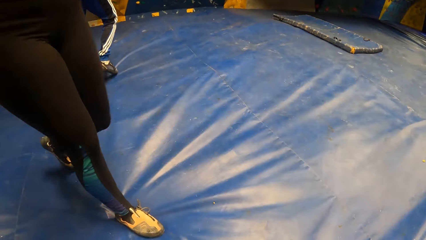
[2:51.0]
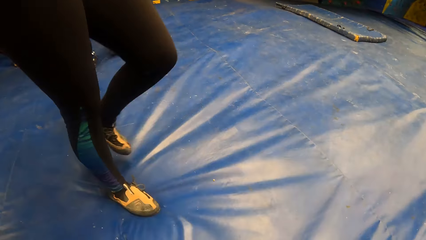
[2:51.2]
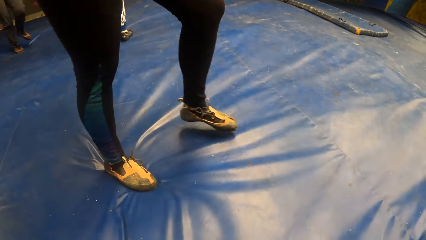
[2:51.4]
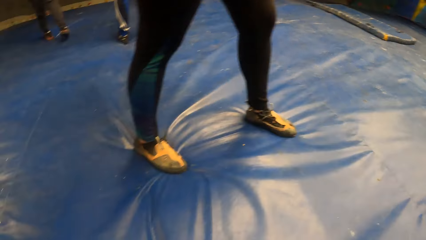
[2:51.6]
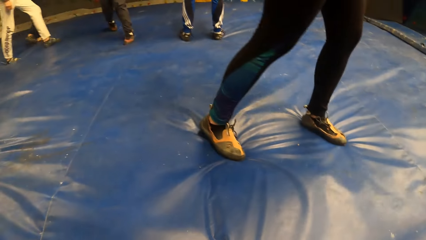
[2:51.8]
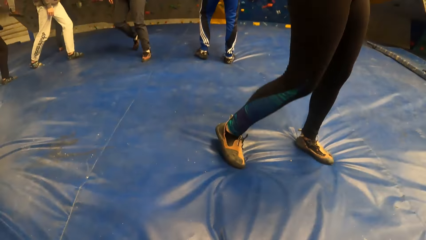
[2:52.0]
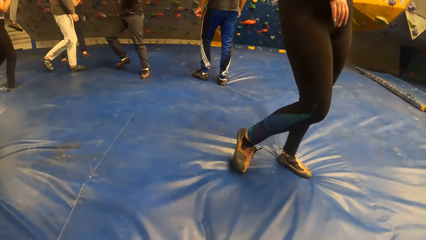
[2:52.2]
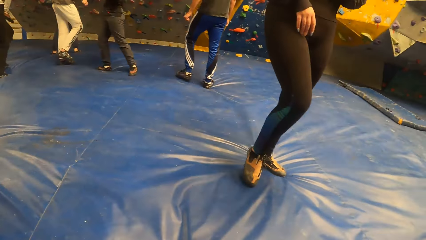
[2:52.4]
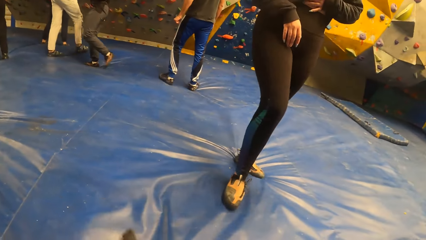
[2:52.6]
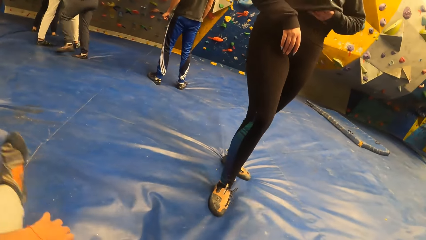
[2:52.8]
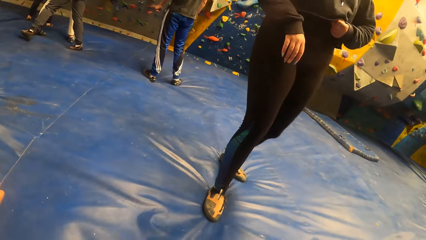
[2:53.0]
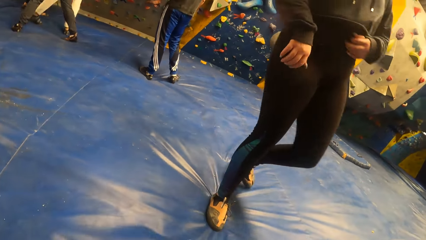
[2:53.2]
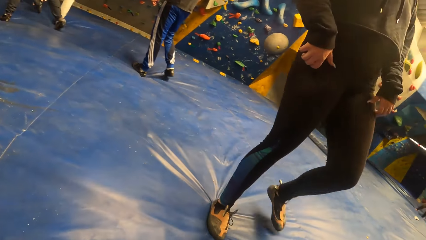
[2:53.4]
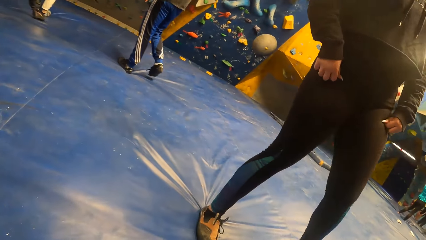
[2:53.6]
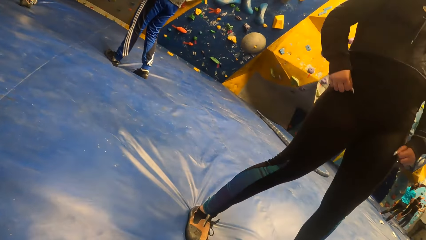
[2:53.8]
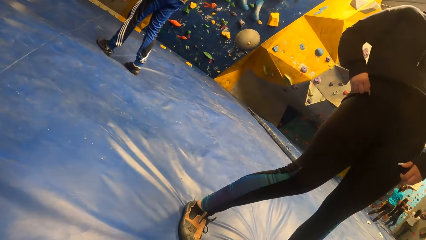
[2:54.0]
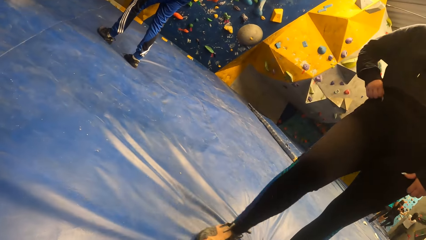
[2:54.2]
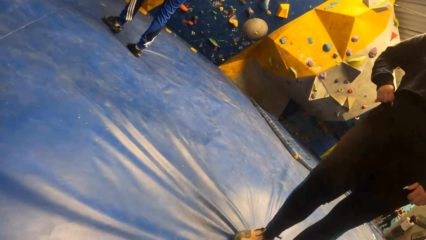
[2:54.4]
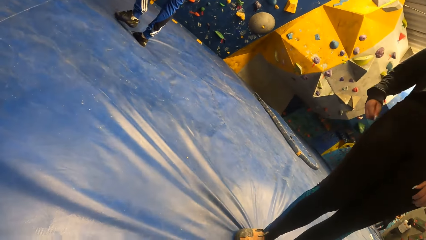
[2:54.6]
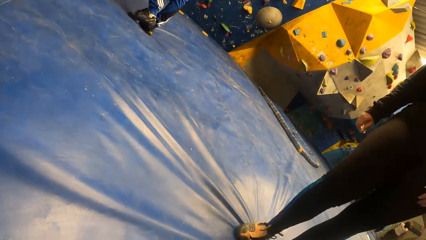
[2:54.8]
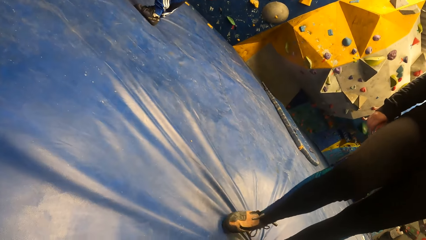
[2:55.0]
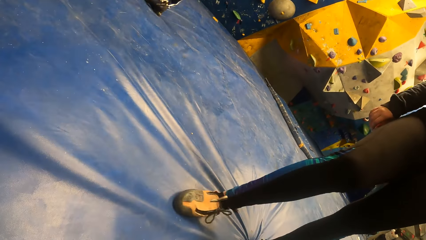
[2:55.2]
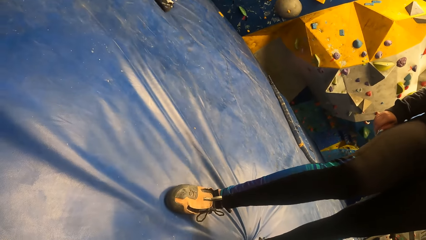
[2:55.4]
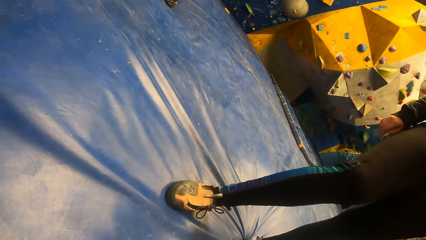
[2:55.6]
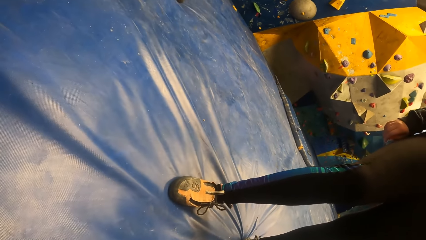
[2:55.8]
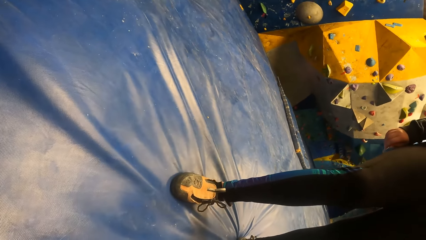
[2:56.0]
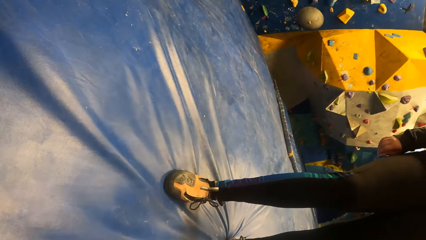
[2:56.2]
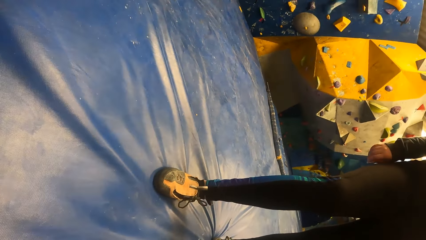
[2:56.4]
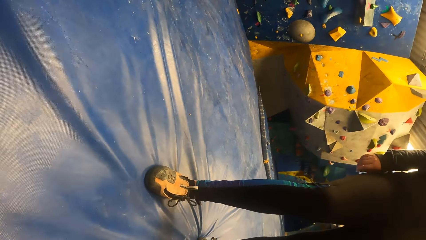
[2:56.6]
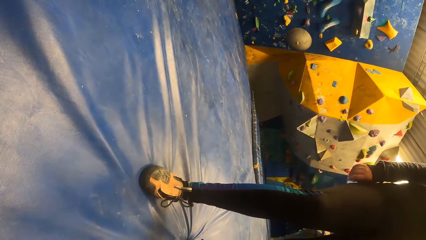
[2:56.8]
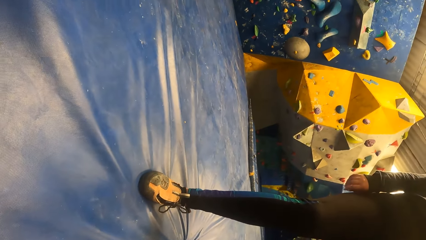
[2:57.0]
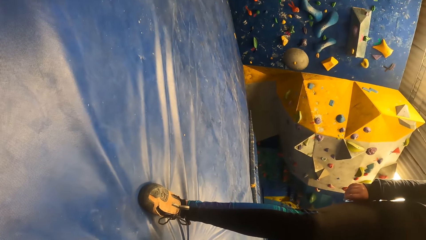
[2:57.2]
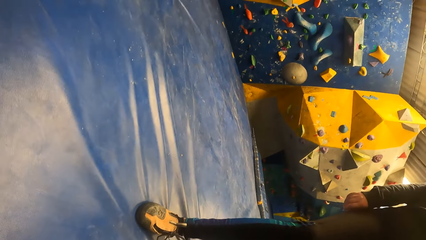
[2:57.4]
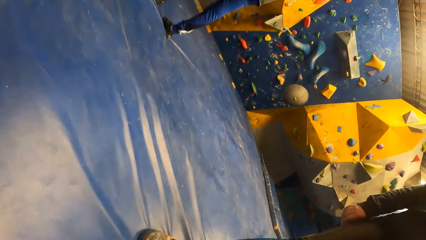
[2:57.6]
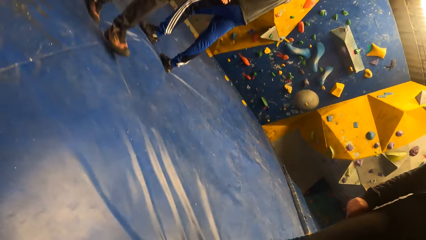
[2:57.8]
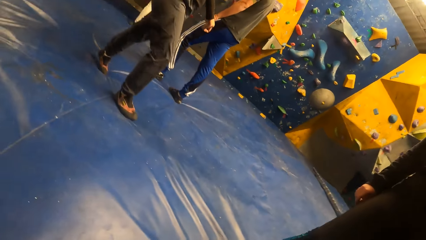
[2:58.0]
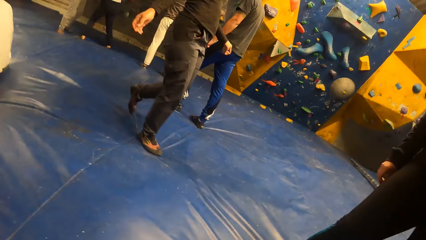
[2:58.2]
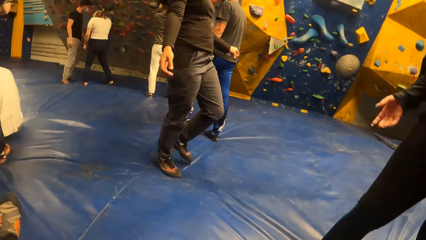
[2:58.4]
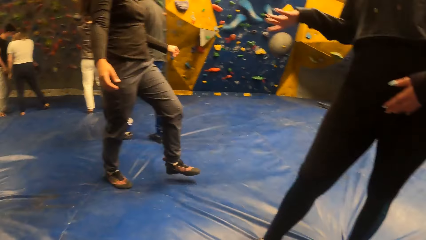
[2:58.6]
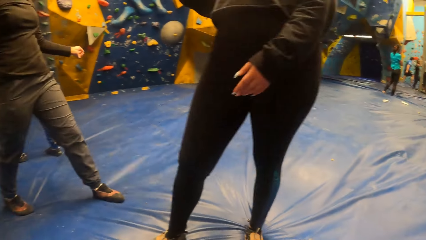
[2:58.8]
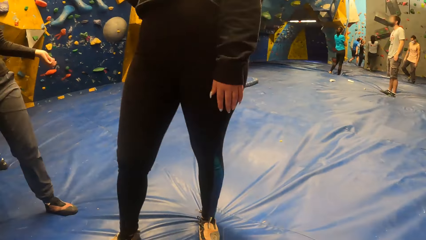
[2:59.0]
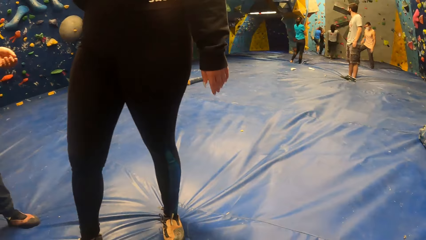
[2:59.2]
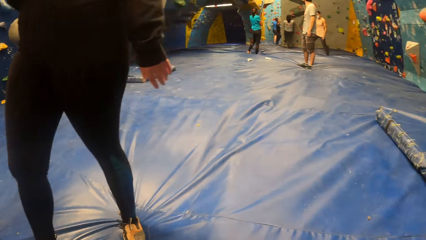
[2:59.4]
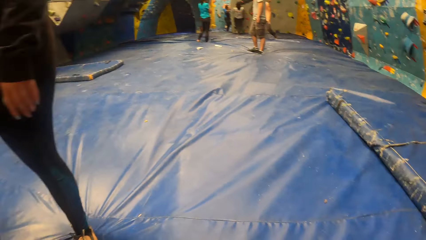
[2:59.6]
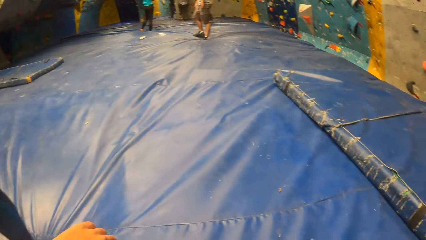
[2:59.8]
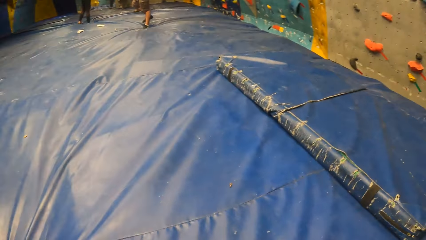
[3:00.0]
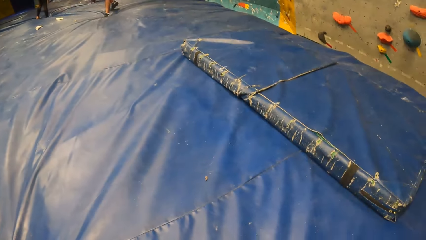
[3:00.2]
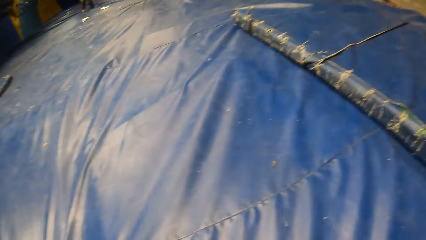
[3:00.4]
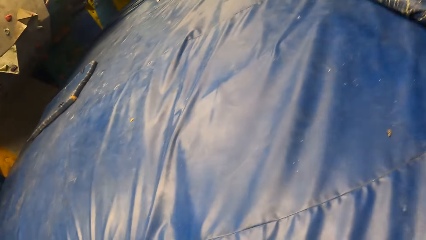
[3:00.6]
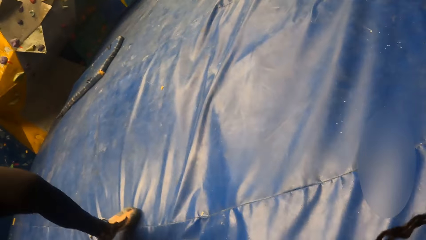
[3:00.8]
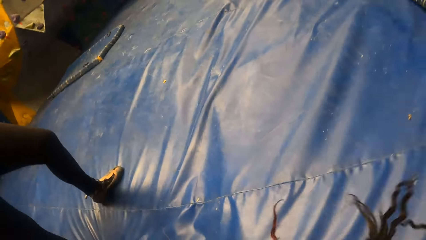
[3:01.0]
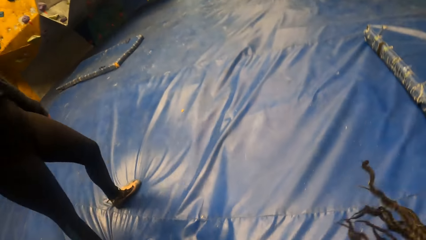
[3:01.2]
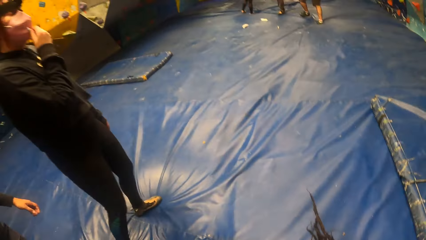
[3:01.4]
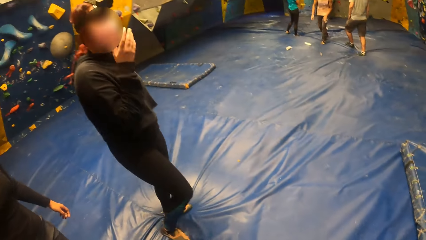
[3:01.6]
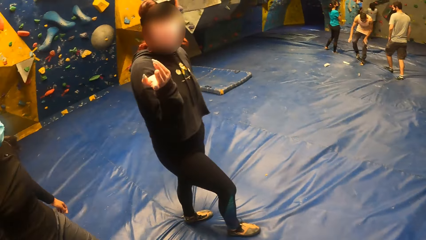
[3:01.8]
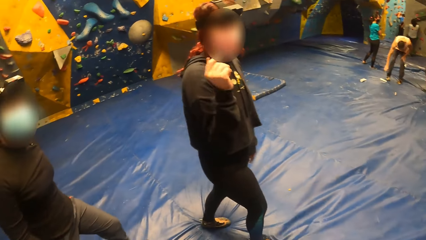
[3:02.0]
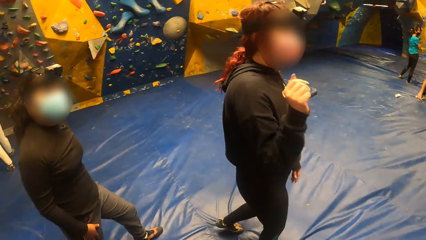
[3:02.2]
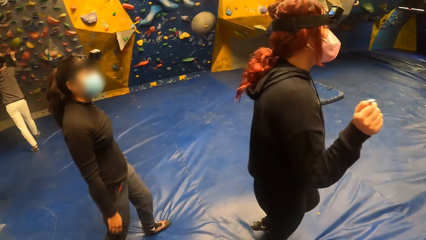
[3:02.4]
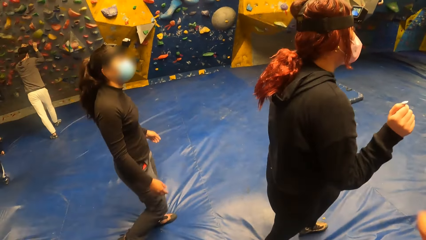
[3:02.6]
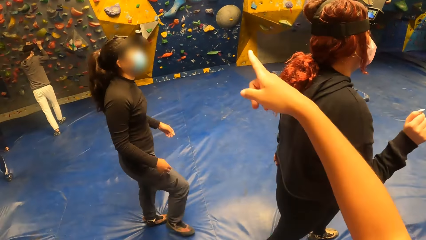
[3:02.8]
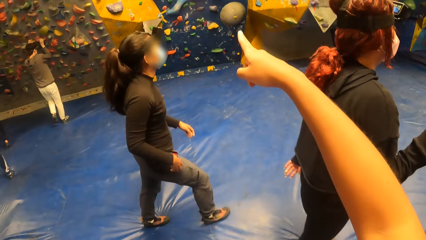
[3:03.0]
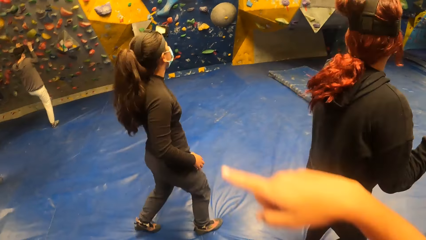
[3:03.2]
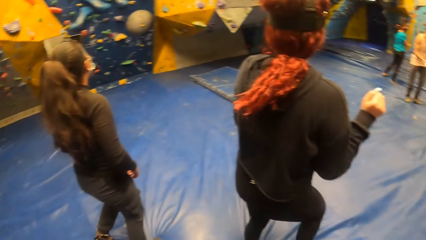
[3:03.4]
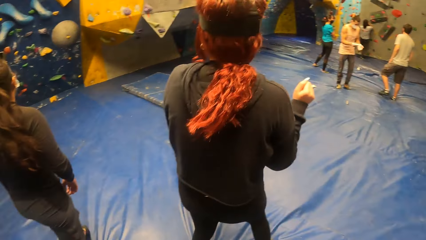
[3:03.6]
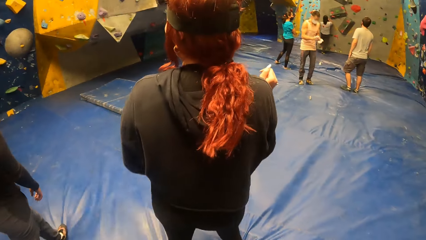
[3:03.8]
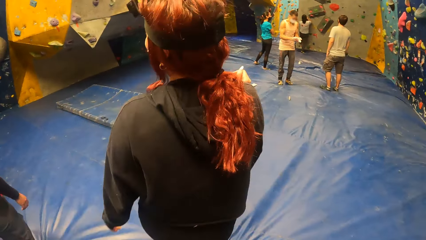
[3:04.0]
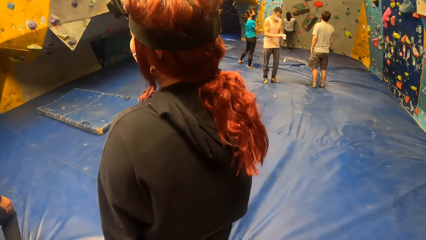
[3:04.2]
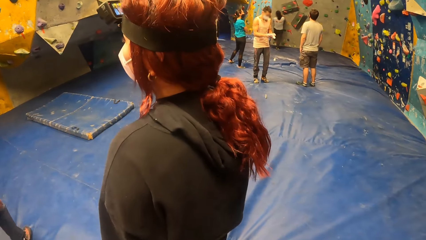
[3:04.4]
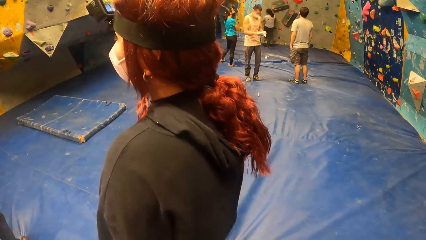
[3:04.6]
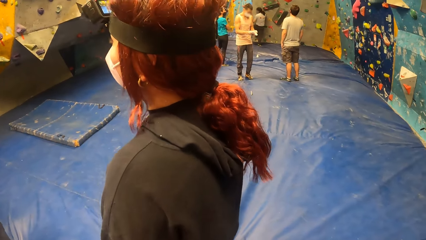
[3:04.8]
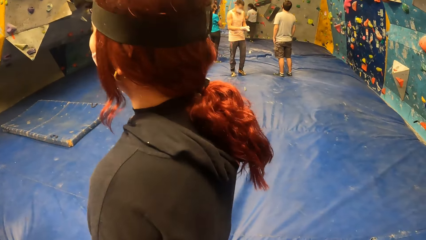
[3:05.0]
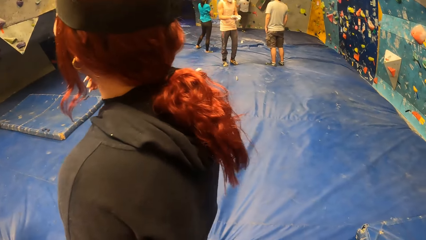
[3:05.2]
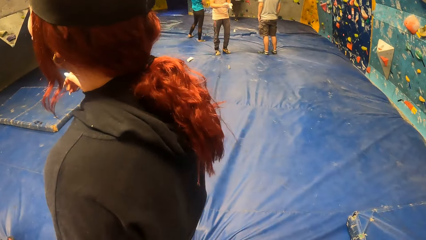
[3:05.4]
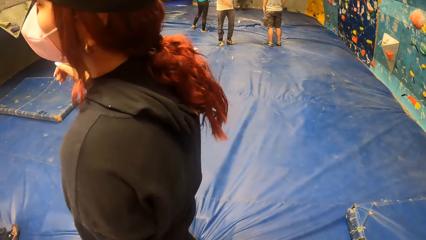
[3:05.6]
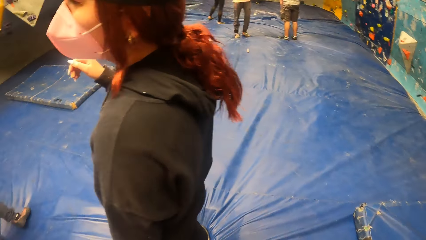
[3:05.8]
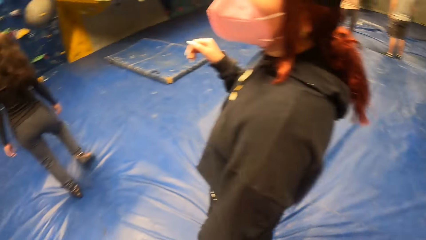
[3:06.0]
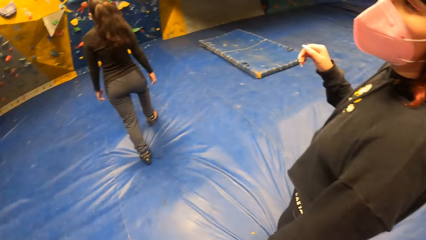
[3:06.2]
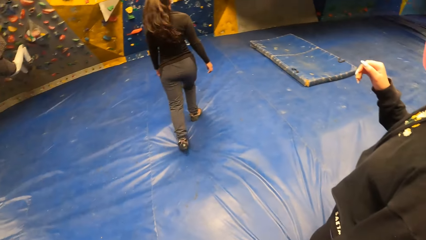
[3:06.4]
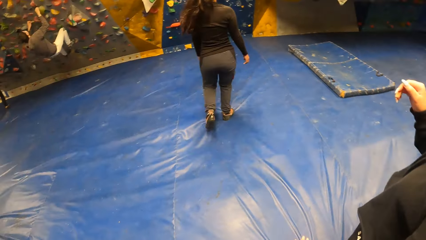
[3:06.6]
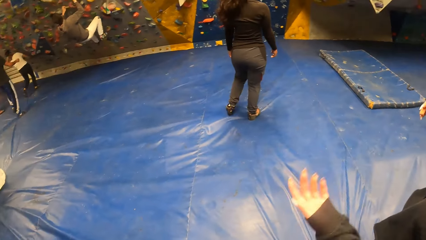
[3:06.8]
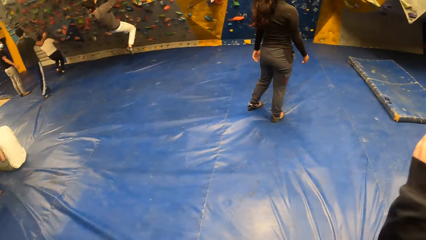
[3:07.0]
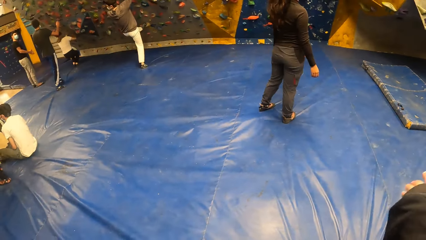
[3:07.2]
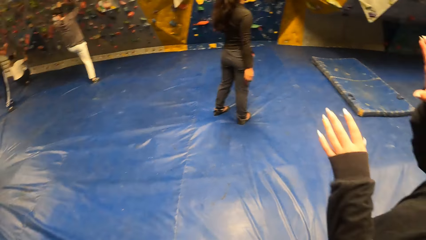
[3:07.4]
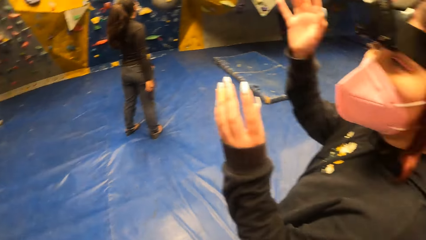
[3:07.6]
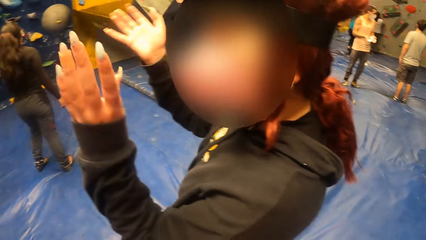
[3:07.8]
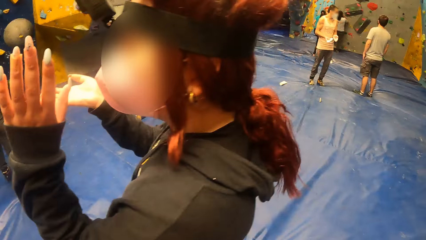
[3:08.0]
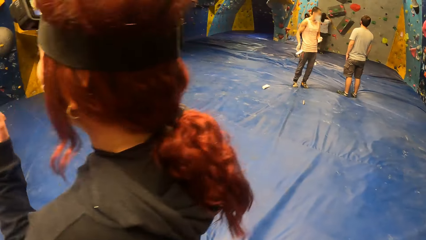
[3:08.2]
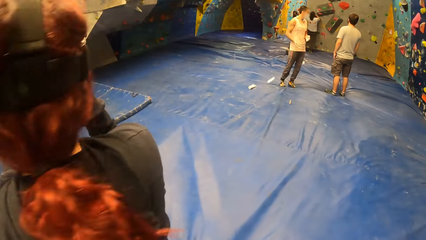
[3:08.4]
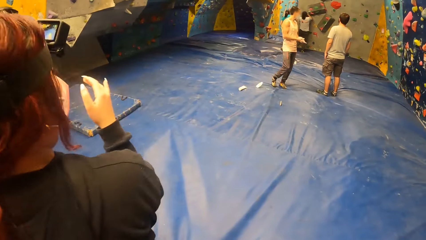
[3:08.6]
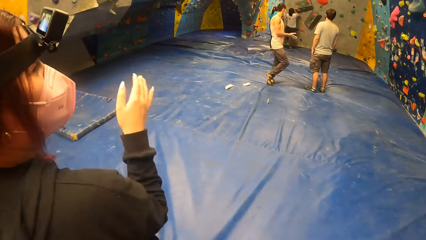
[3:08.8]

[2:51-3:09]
The camera wearer is walking around. They interact with the woman and another woman.
